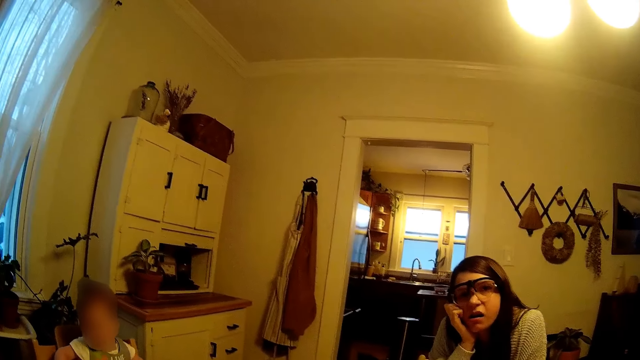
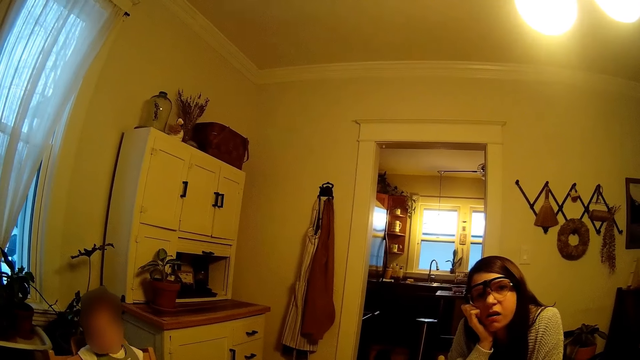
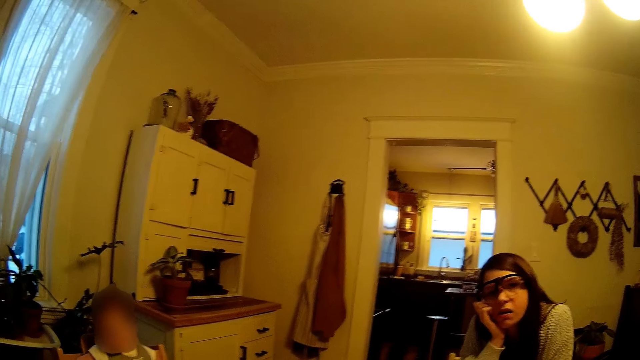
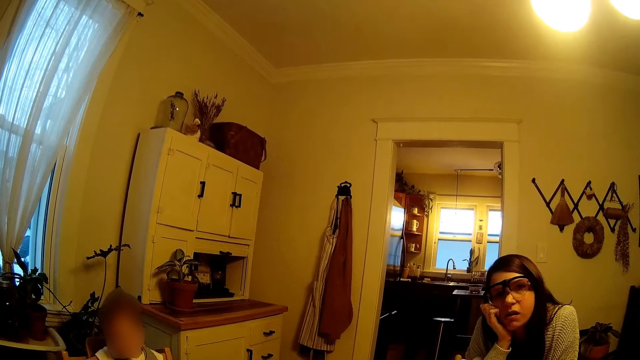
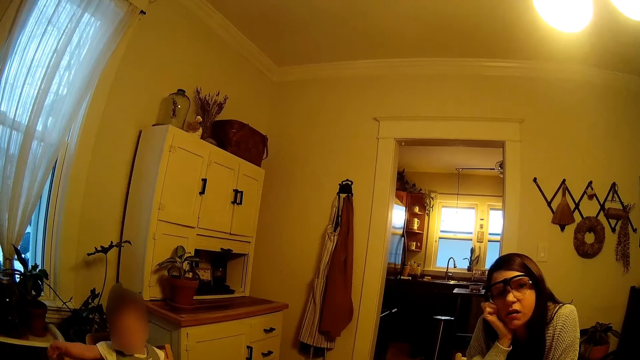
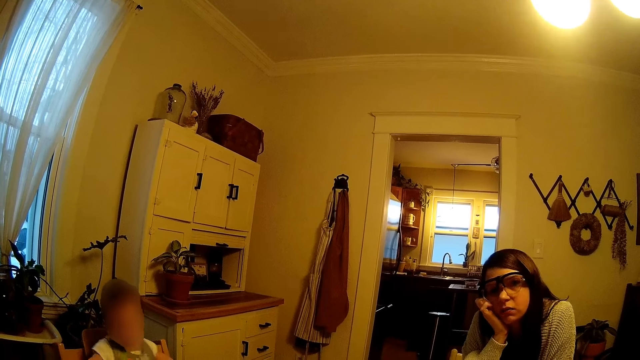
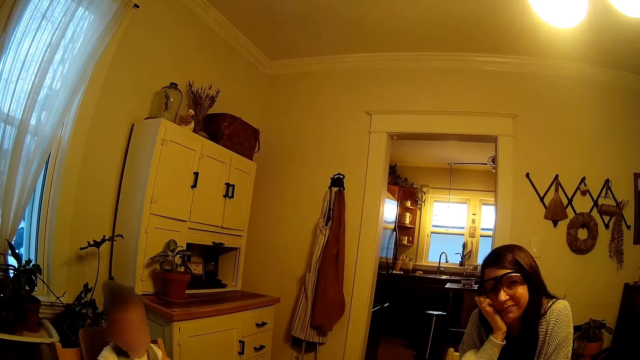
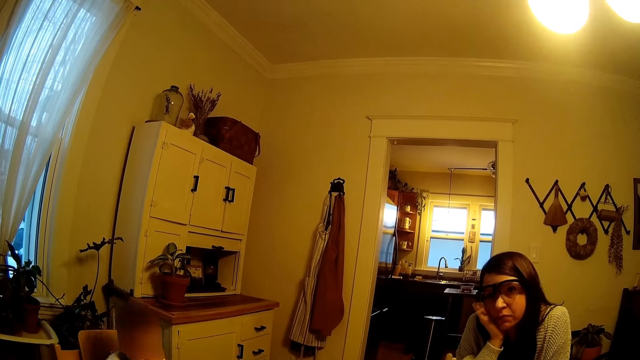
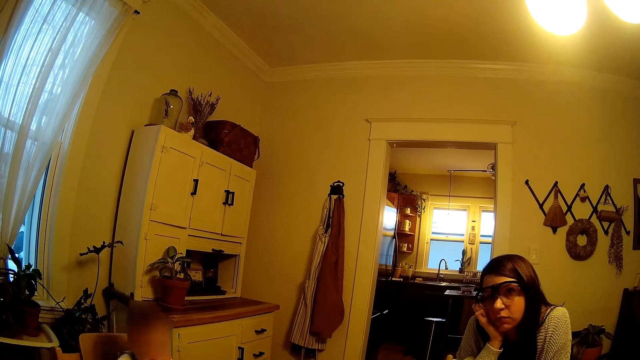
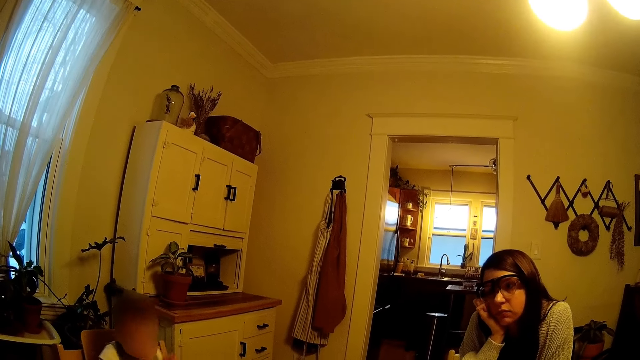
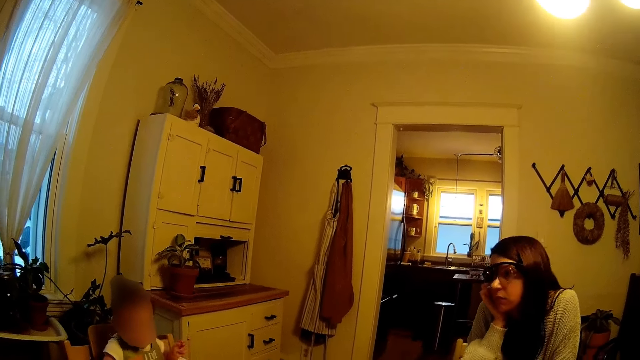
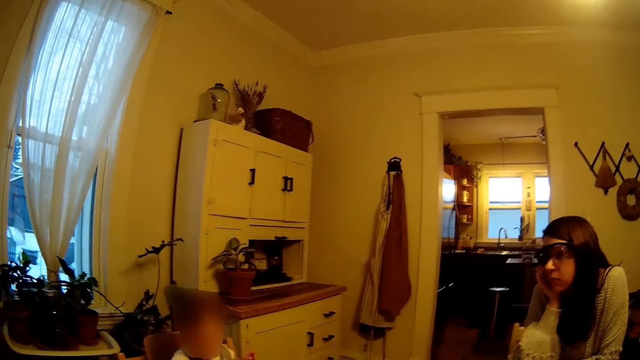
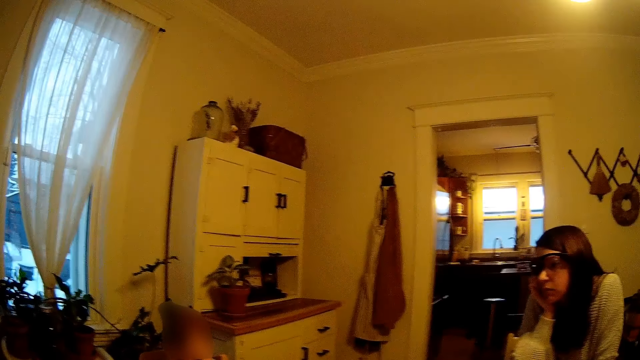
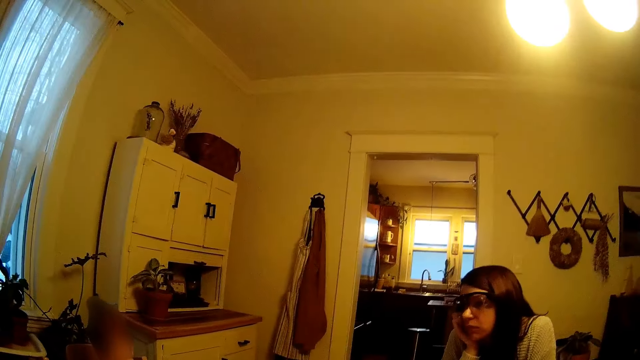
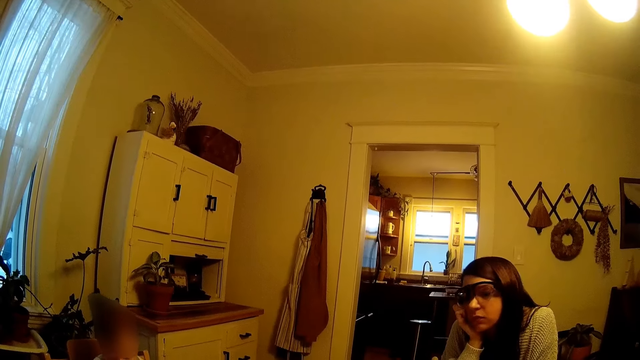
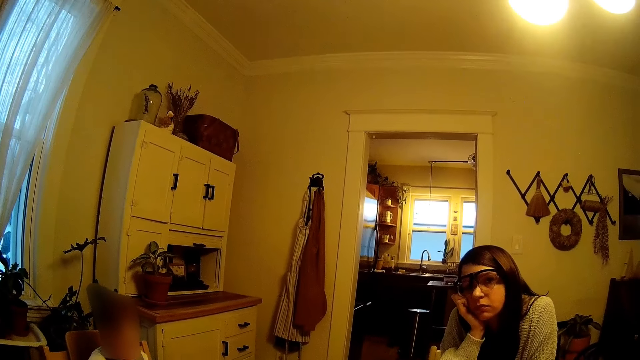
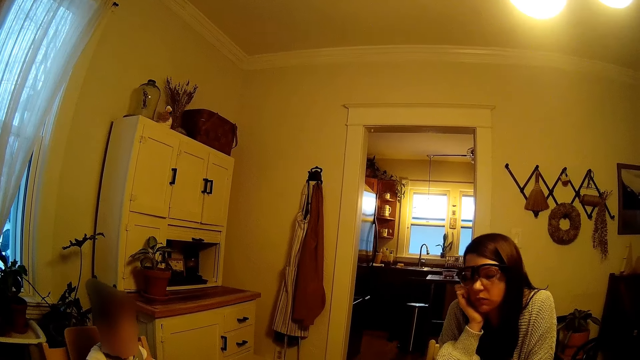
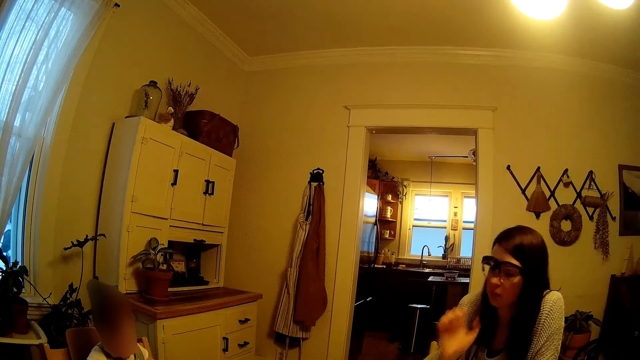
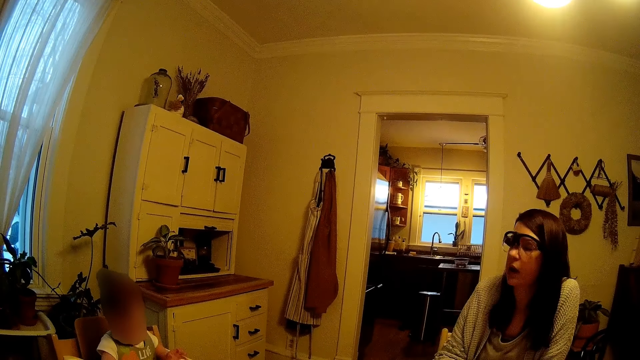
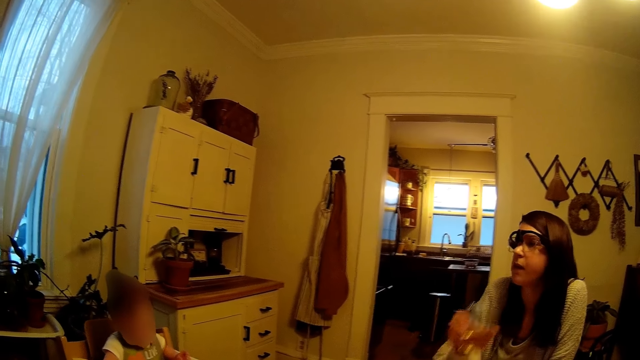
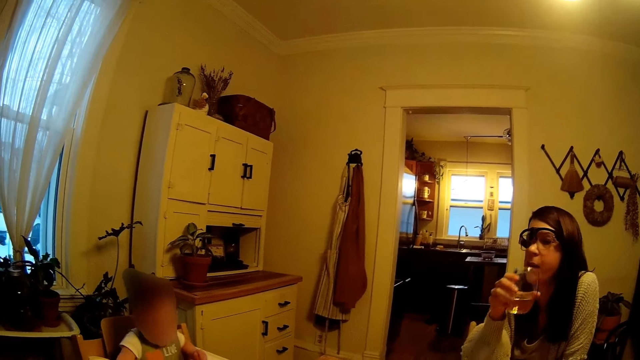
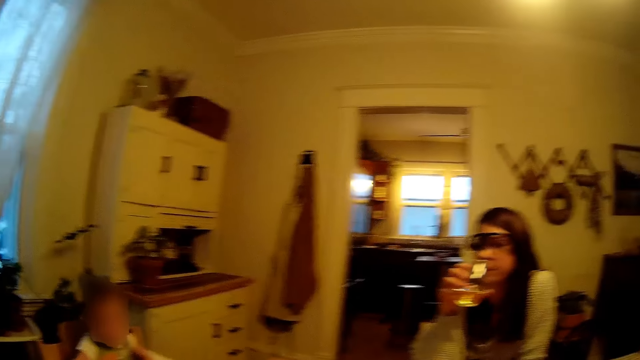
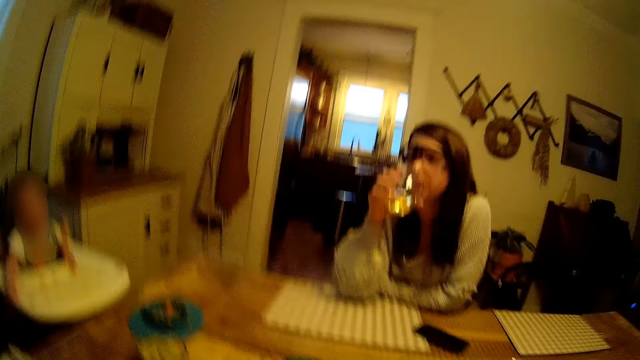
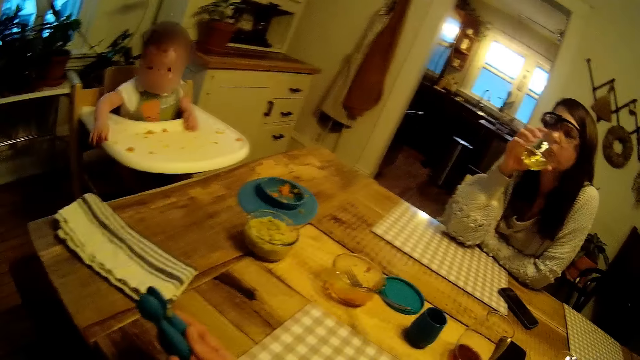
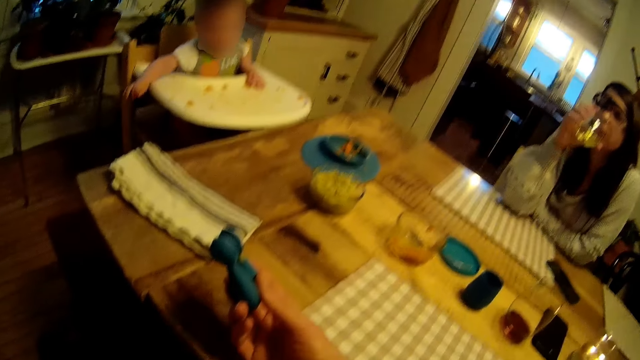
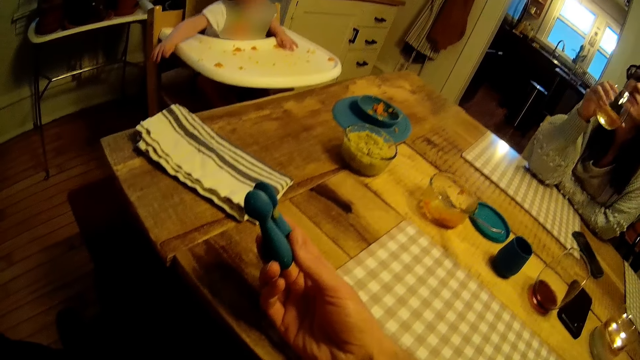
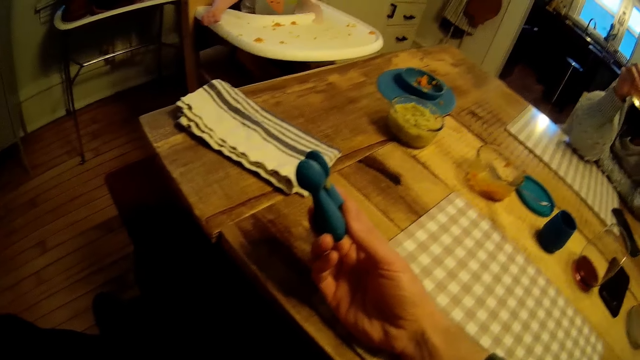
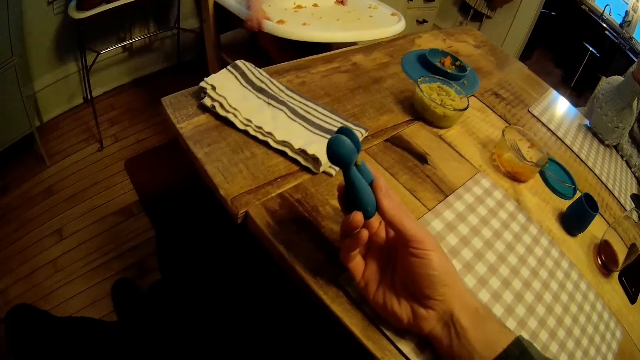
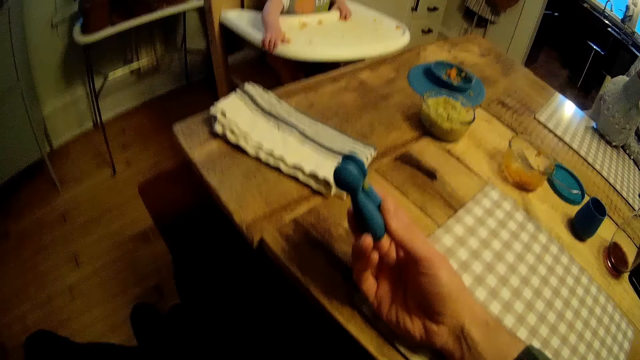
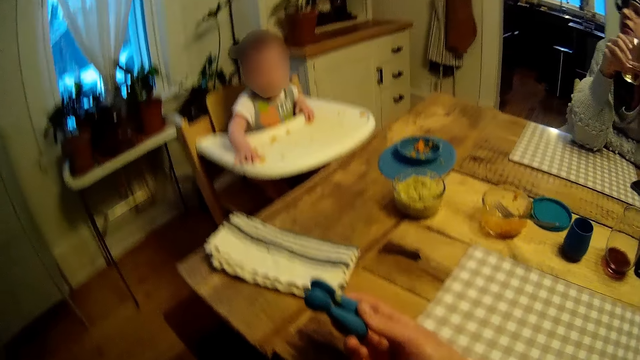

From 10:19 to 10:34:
The baby plays on the baby walker. A woman picks a glass of water from the dining table with her right hand. The woman drinks the glass of water.

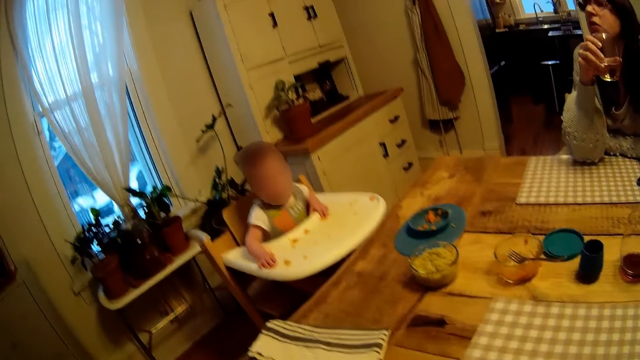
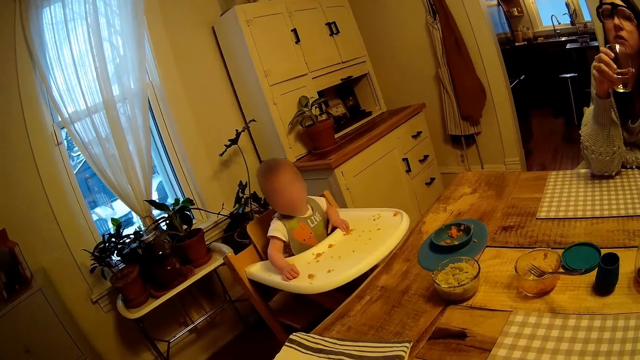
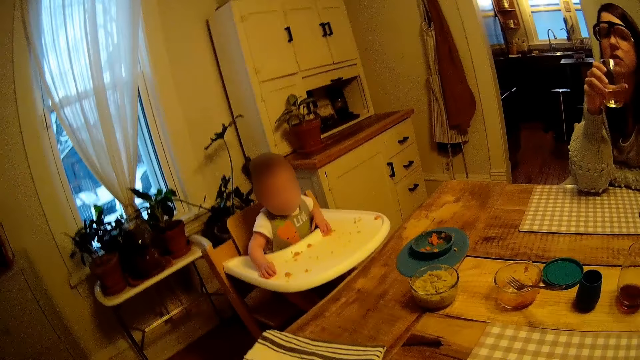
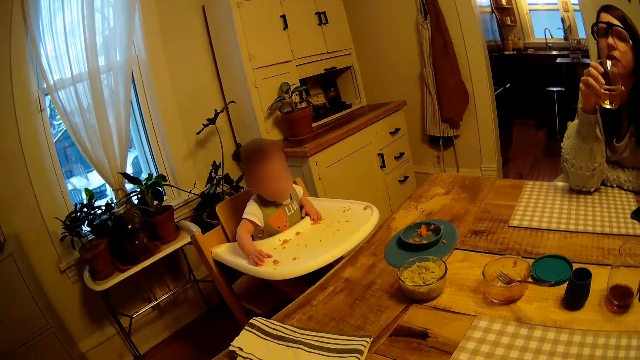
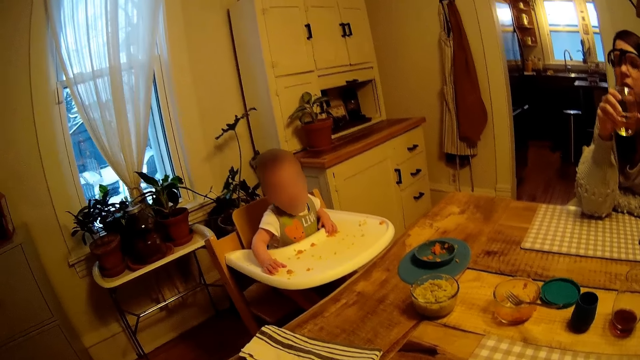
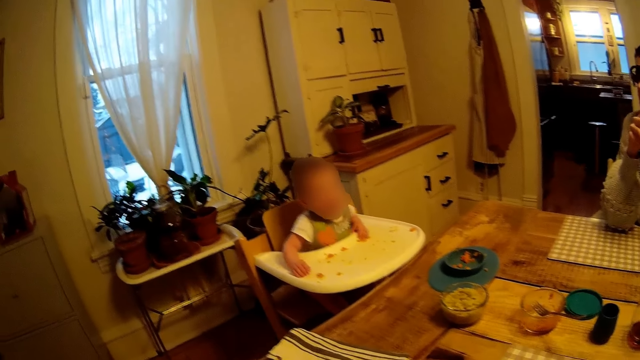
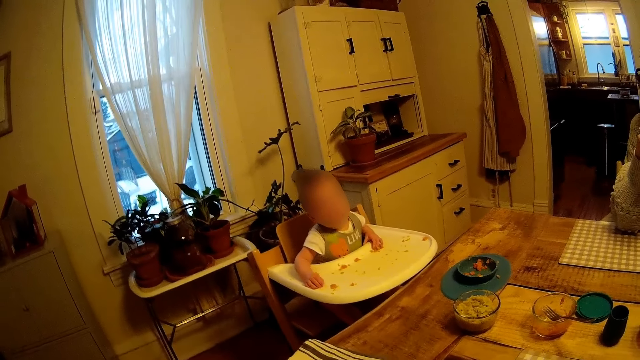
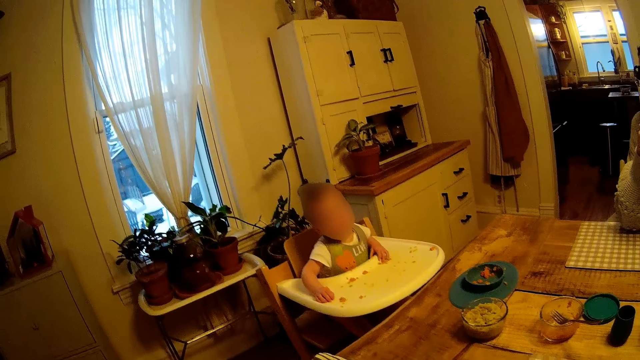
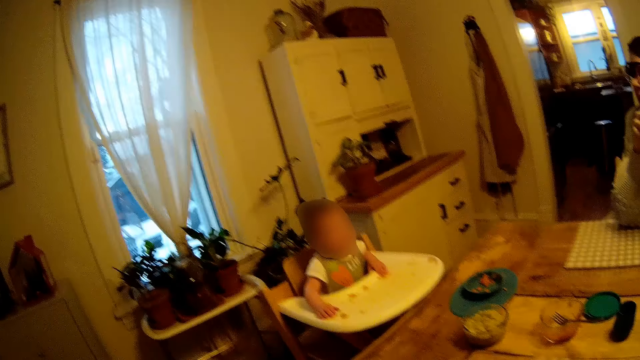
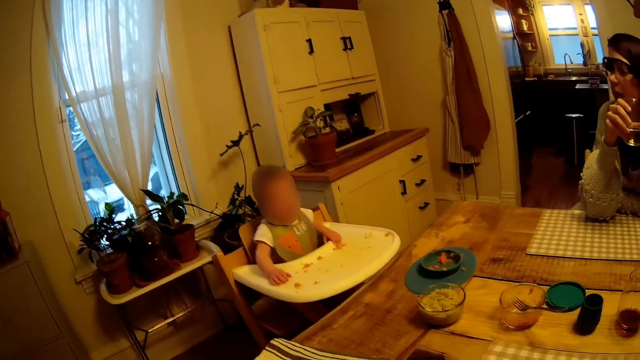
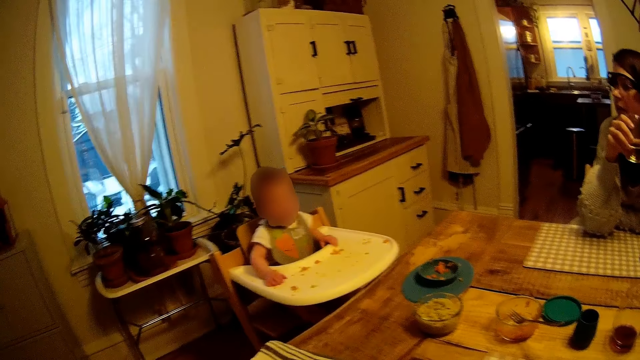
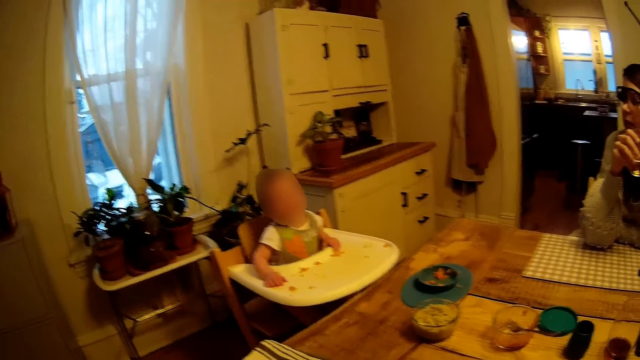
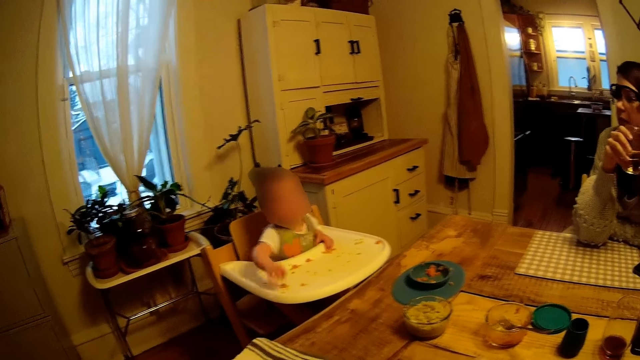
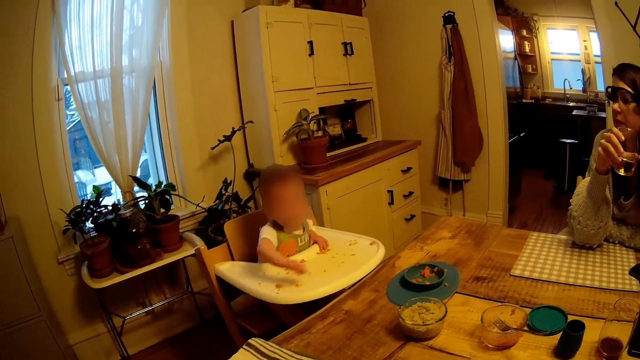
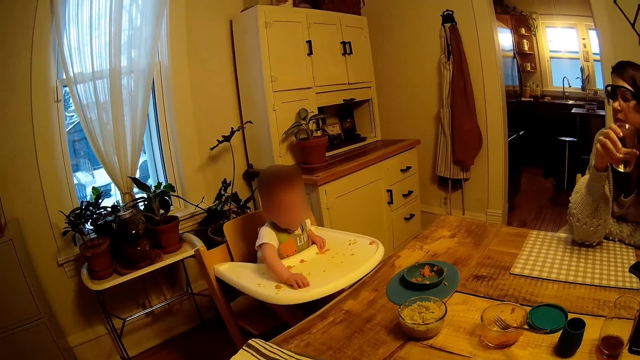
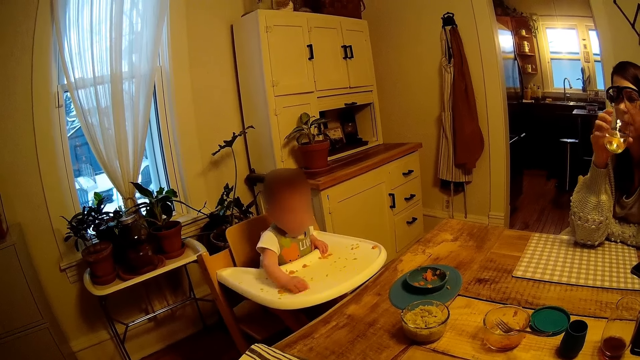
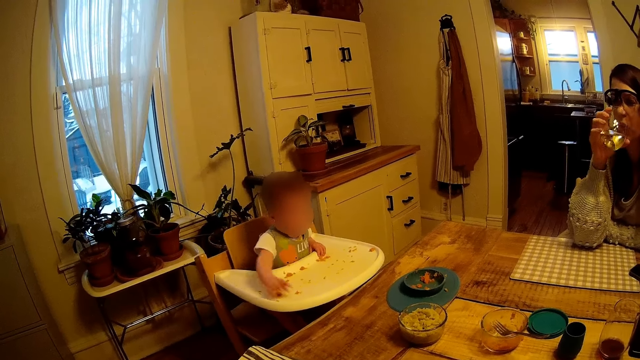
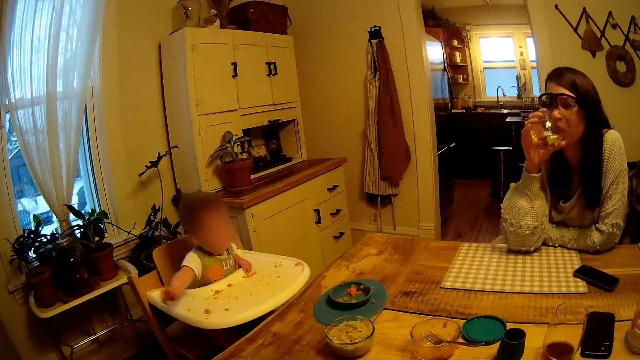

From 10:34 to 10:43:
The woman speaks to the baby.
